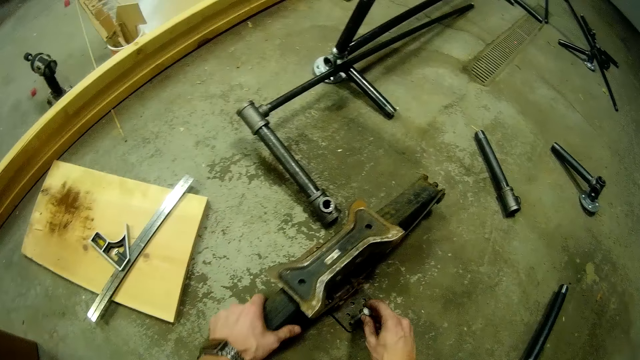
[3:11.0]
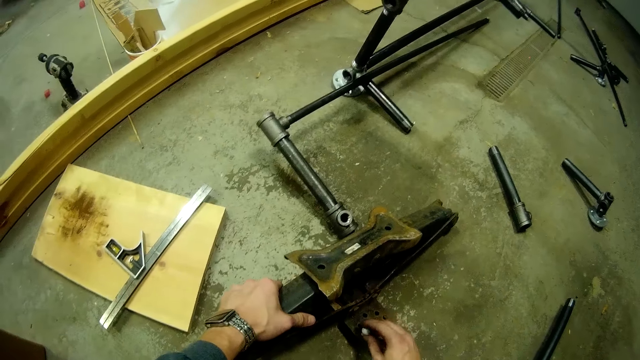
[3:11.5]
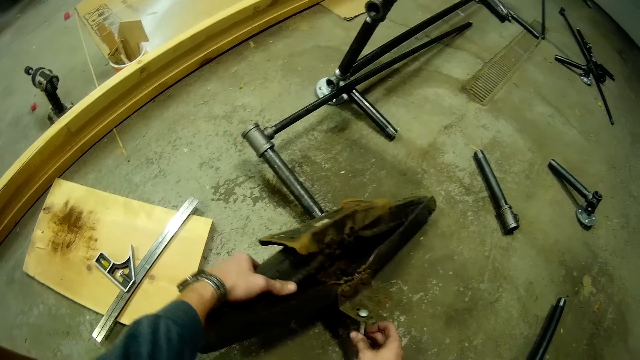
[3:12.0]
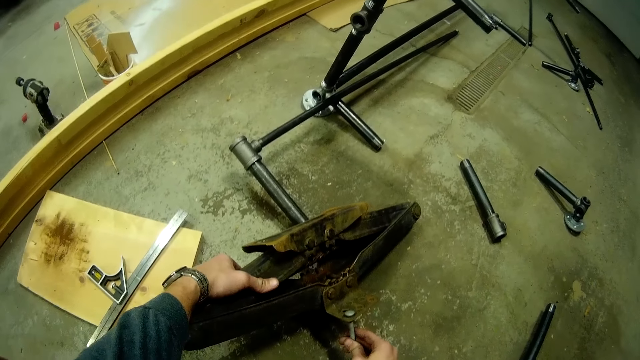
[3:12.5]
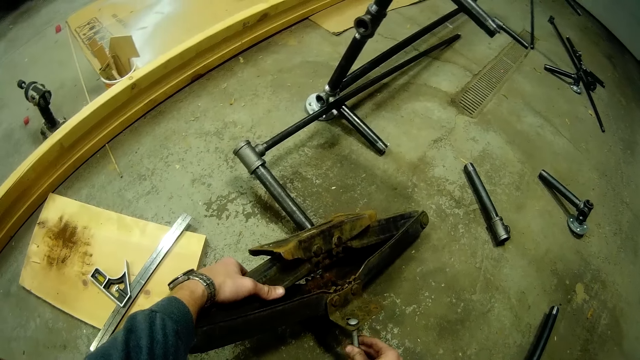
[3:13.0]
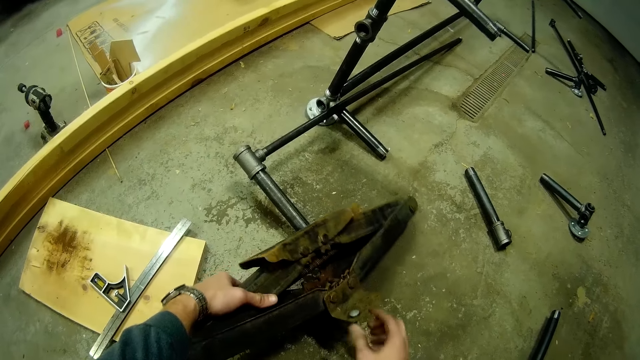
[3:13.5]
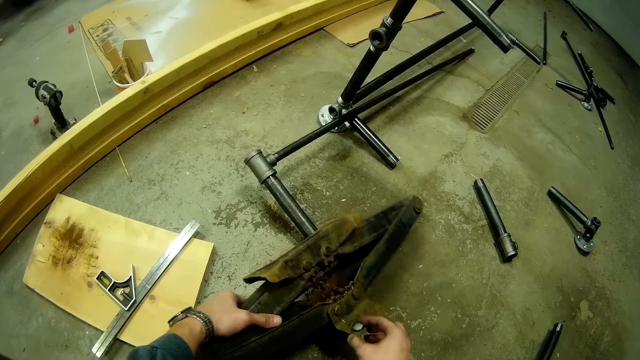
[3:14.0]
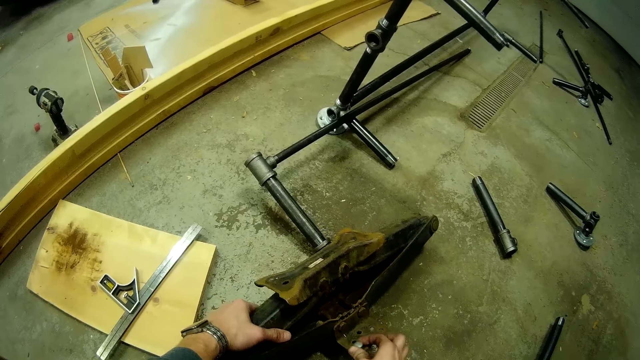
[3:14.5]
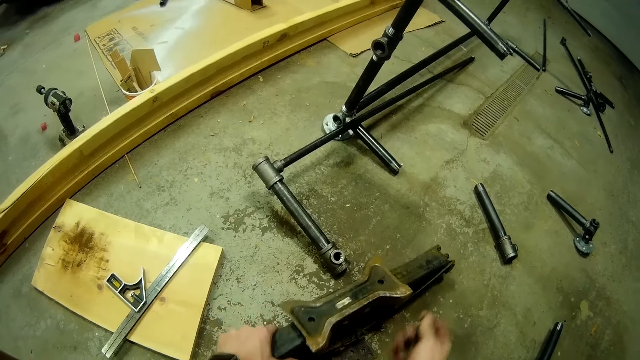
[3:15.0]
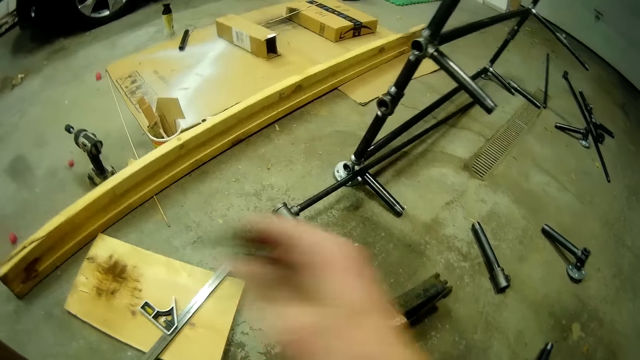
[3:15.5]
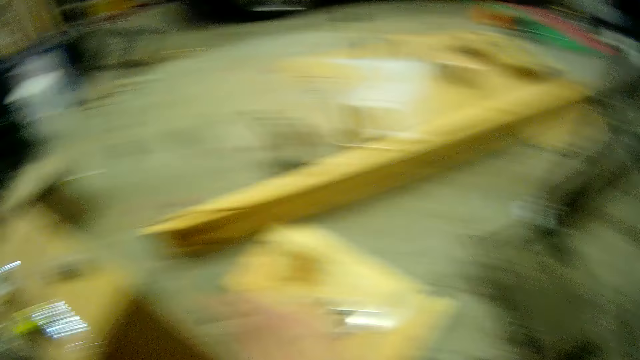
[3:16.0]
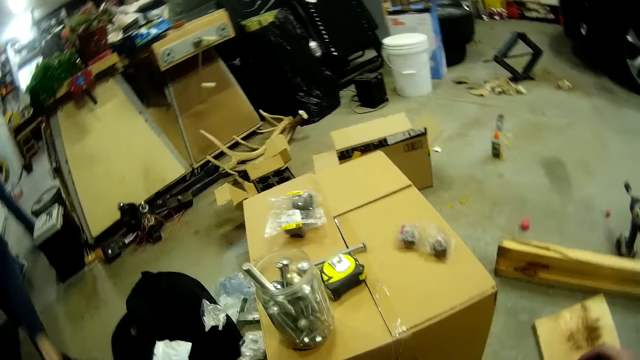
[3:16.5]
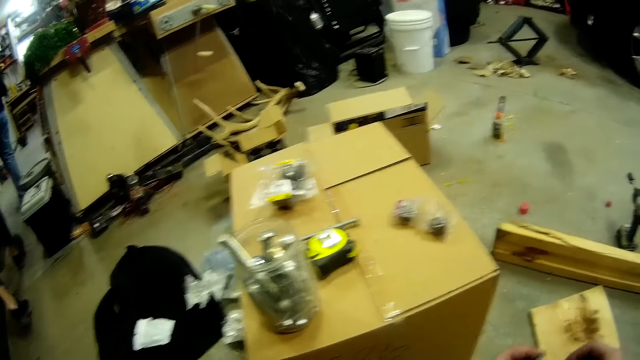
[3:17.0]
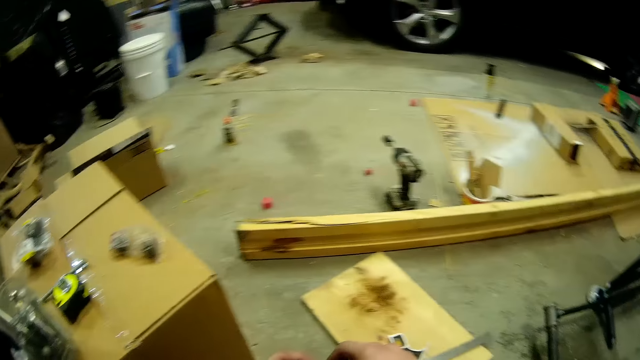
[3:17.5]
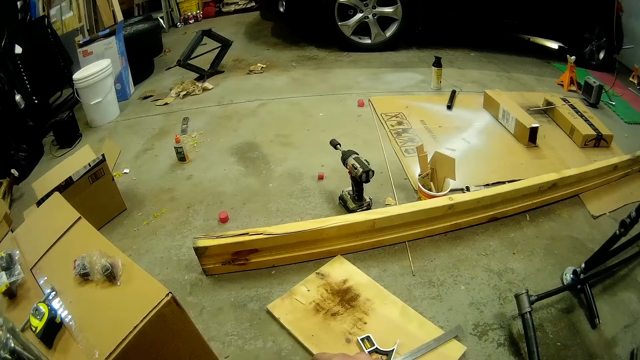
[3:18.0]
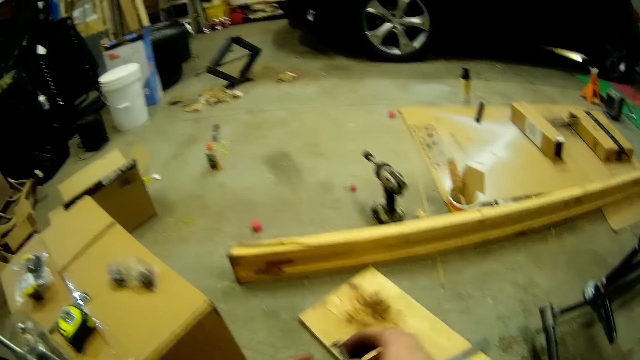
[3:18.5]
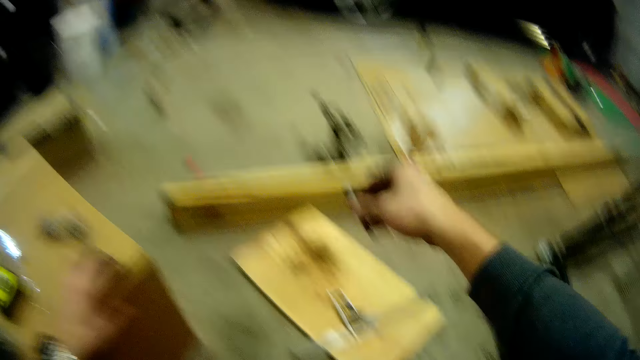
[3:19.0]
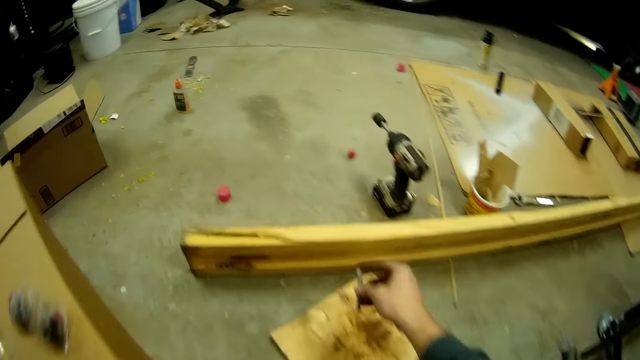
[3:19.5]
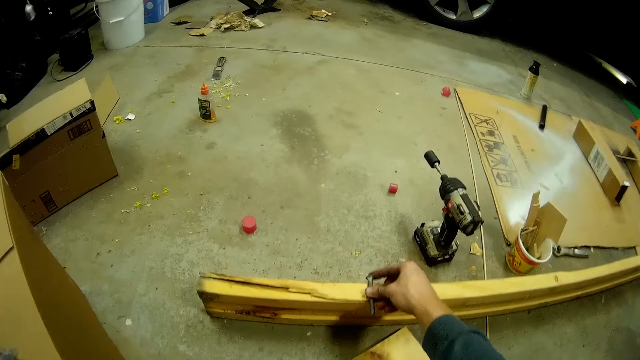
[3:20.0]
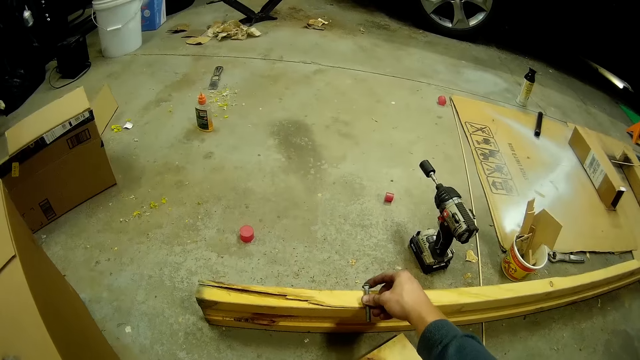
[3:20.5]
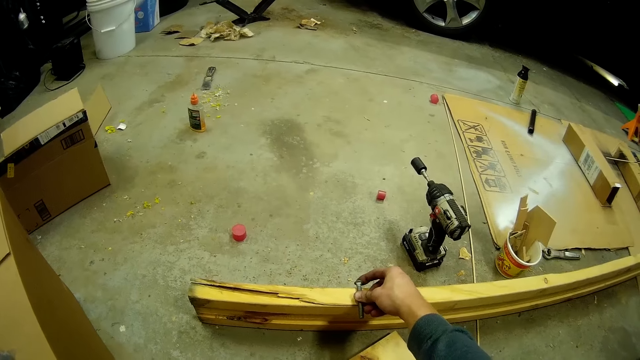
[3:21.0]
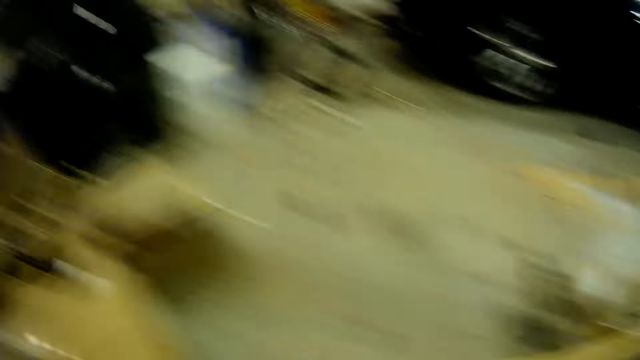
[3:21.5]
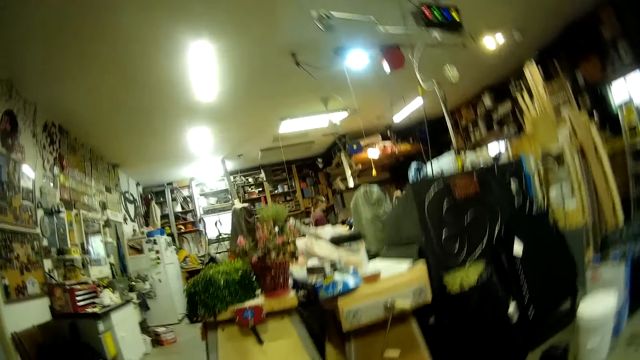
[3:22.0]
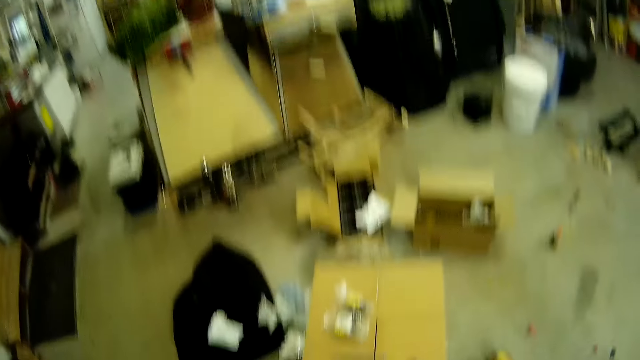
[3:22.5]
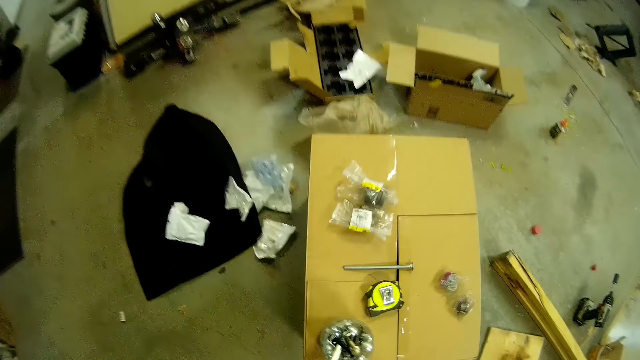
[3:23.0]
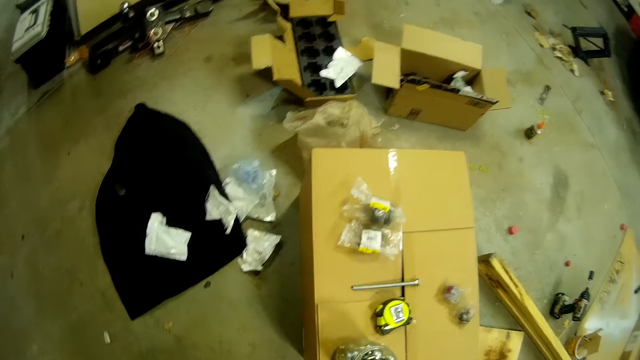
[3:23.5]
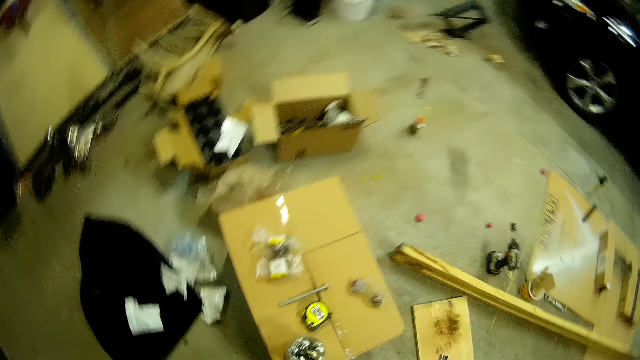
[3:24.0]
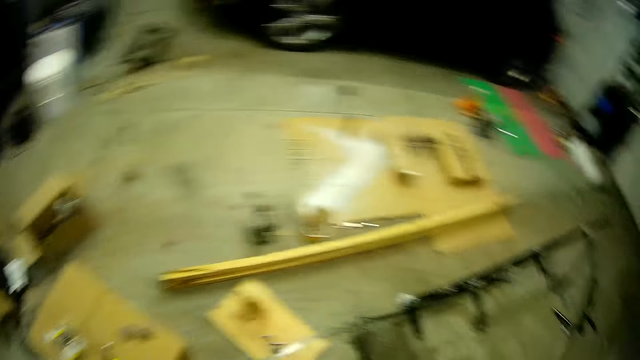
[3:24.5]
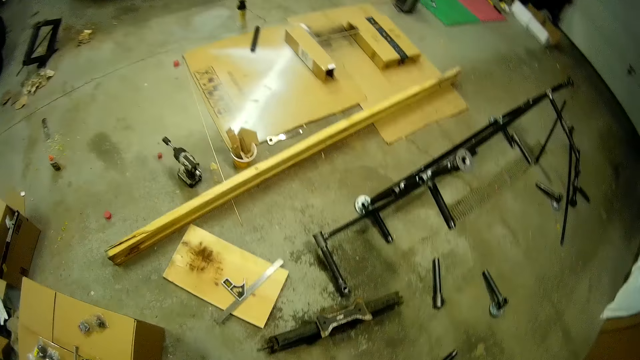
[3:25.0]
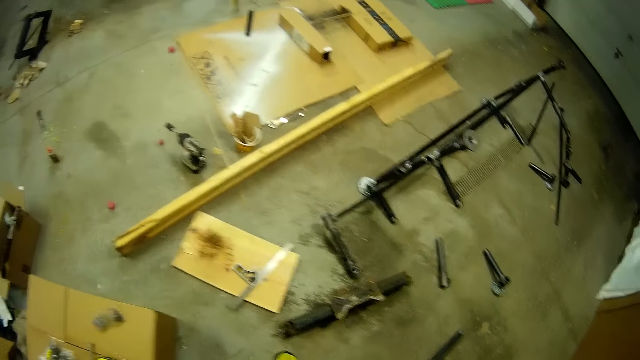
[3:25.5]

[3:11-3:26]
The camera wearer puts the shaft bolt into the hole in the car jack with his right hand. He removes the shaft bolt from the hole in the car jack with his right hand. He walks on the floor. He places his left hand on the carton on the floor. He places the shaft bolt on a weed on the floor with his right hand. He stands on the floor.

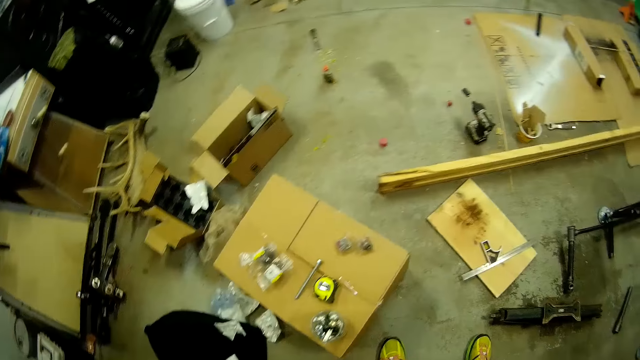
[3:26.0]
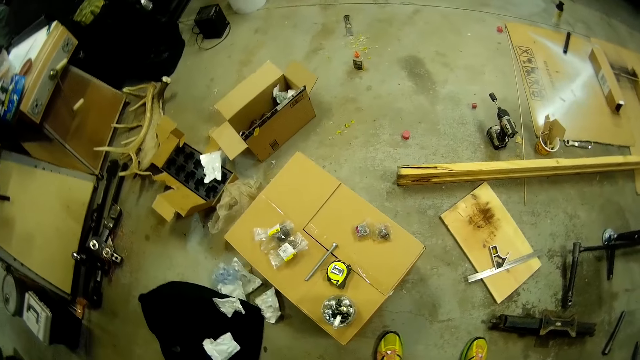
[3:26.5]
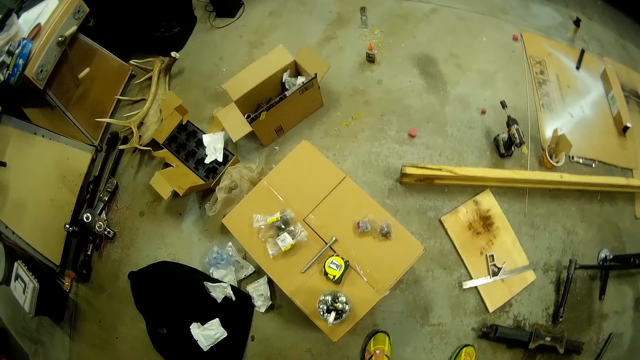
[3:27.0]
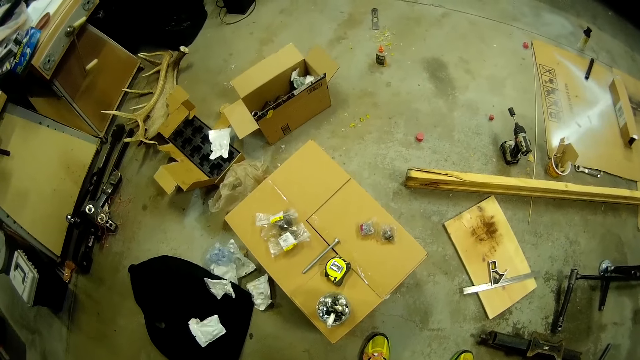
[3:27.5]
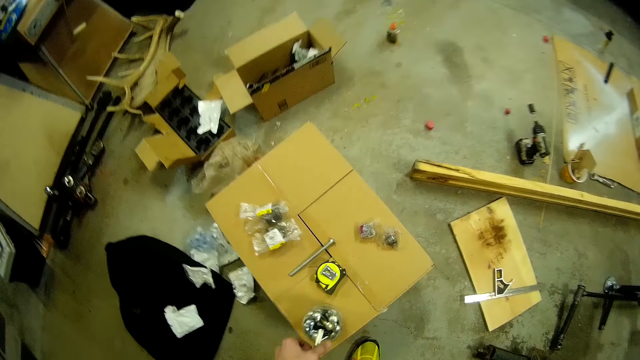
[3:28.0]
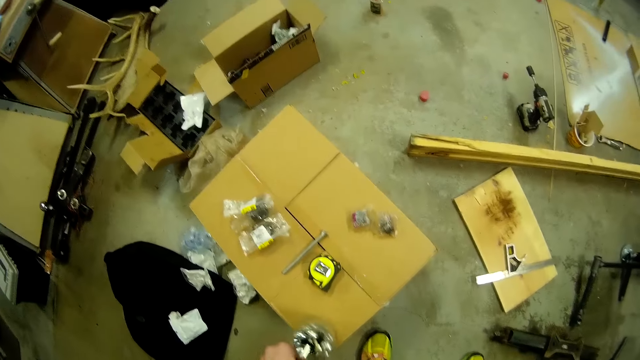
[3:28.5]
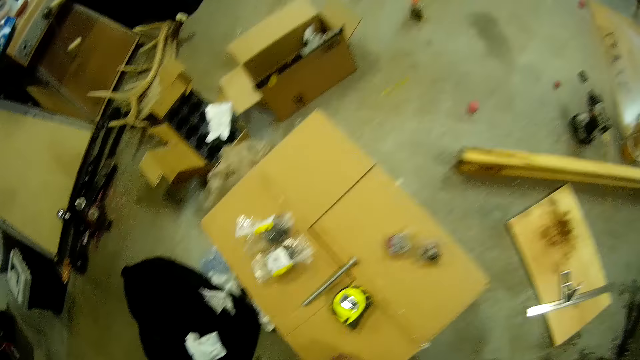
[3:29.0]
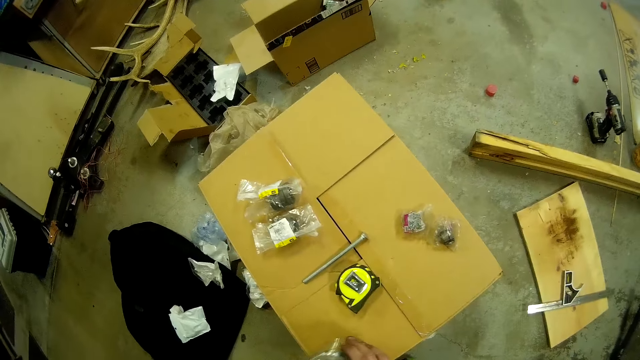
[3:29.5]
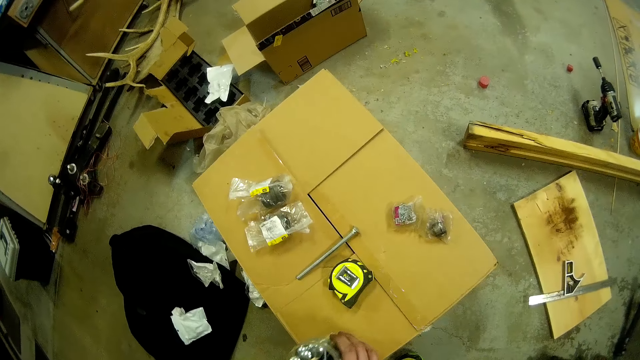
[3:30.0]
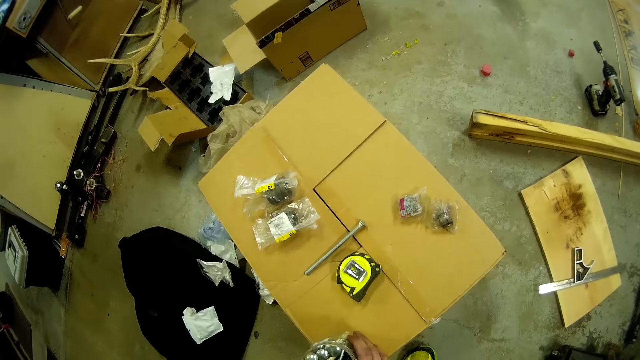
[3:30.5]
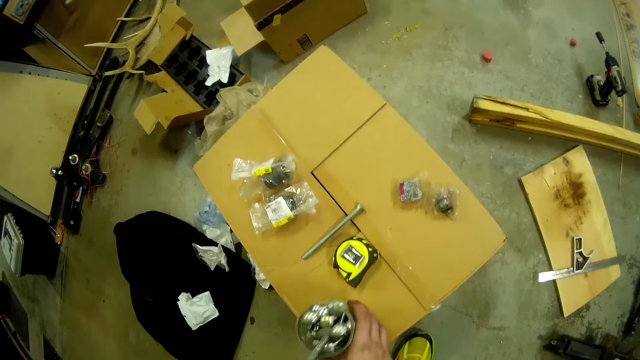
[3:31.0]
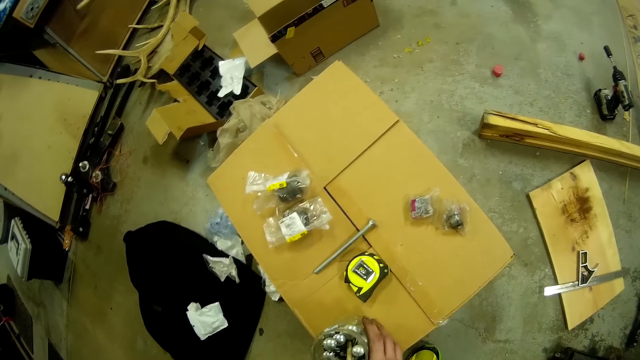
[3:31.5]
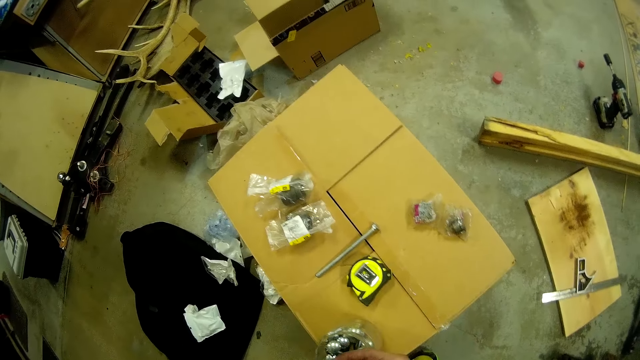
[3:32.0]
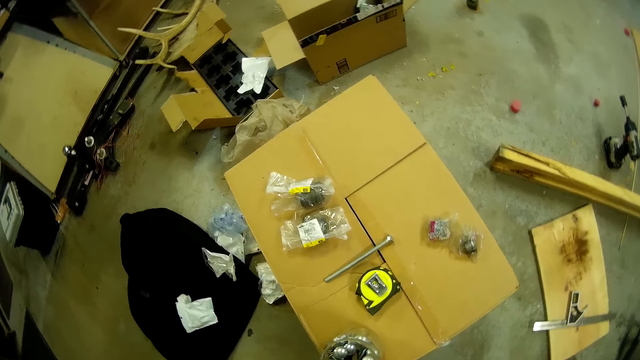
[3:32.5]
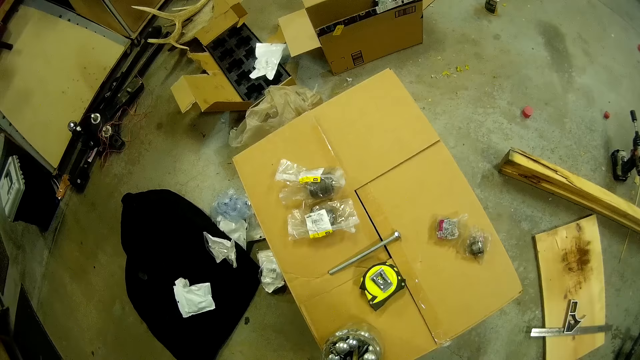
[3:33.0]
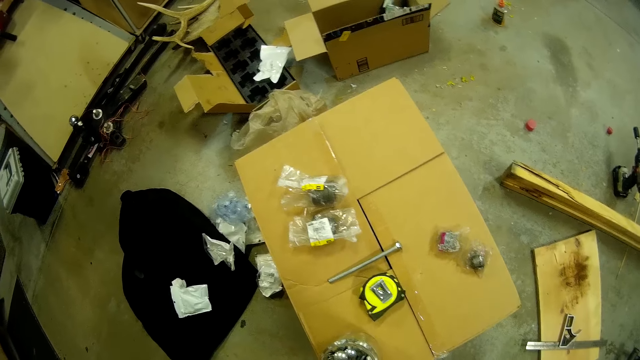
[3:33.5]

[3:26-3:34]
The camera wearer holds the jar of shaft bolts on the carton with his left hand. He puts the hex bolt in the tin. He shakes the jar of shaft bolts on the carton with his right hand.
